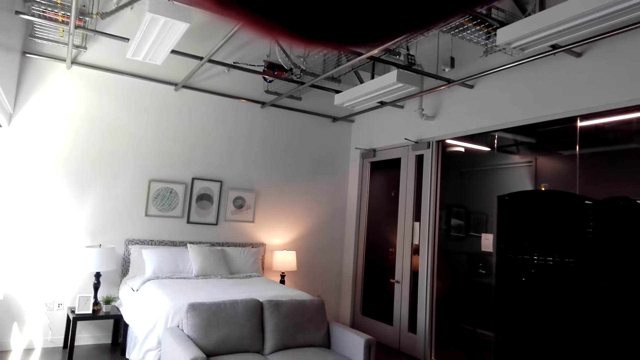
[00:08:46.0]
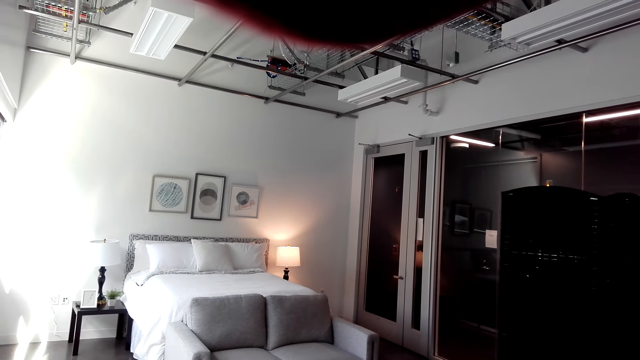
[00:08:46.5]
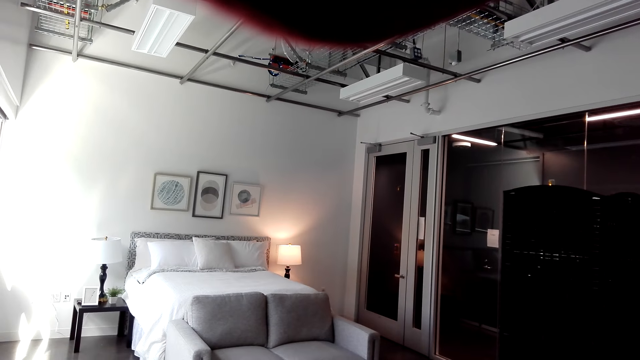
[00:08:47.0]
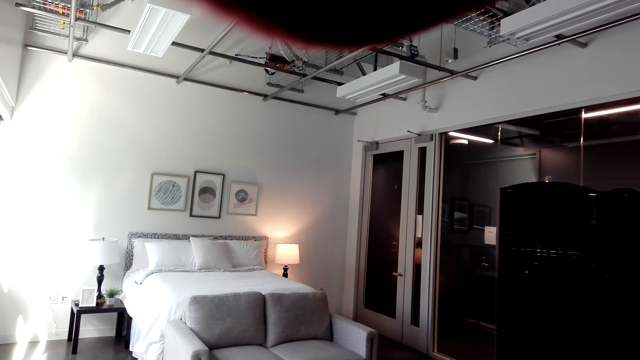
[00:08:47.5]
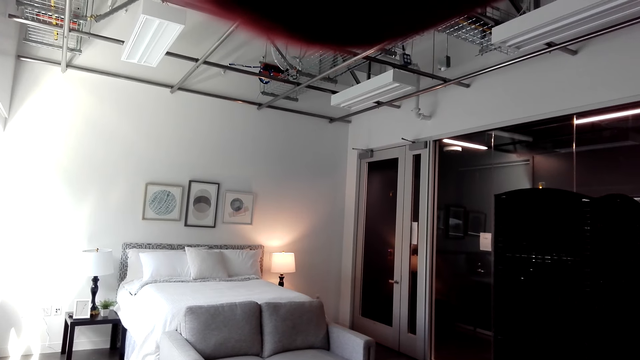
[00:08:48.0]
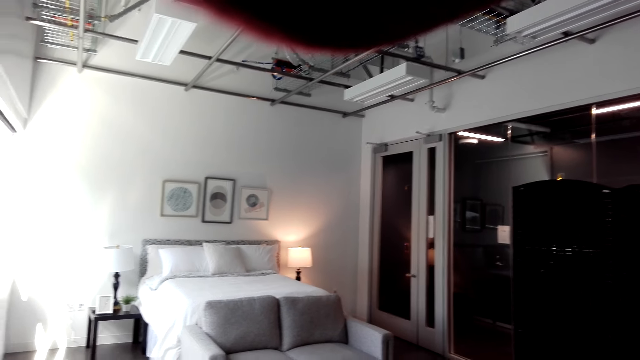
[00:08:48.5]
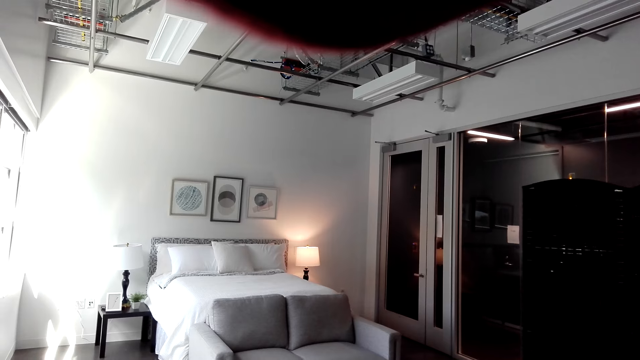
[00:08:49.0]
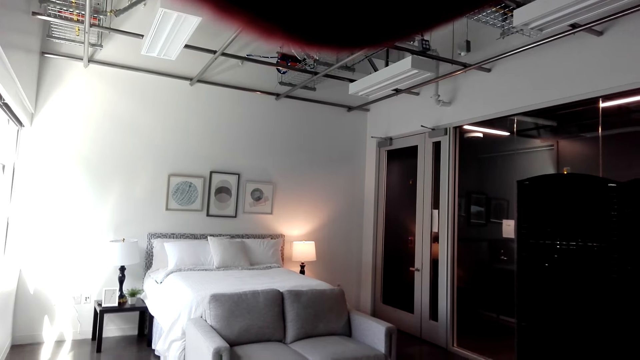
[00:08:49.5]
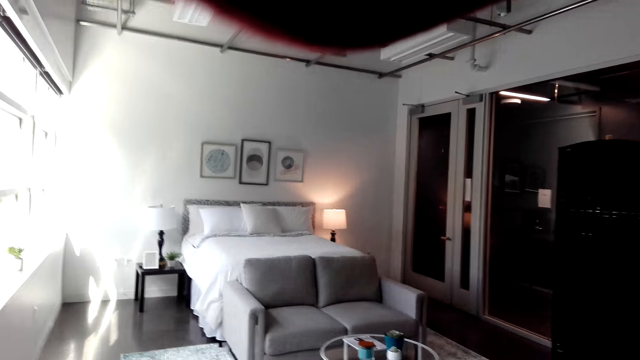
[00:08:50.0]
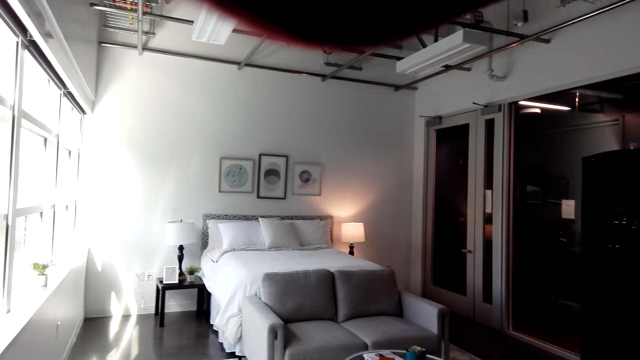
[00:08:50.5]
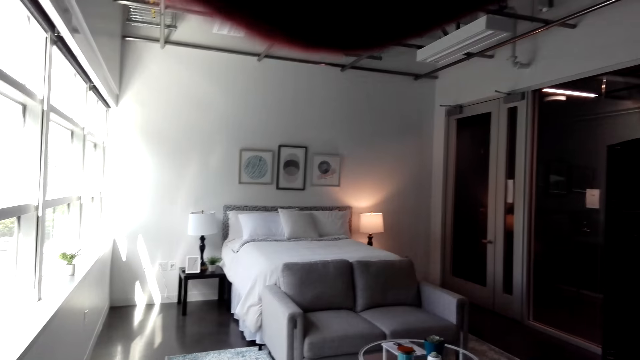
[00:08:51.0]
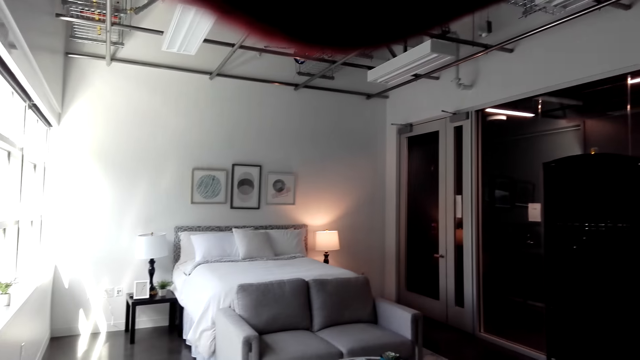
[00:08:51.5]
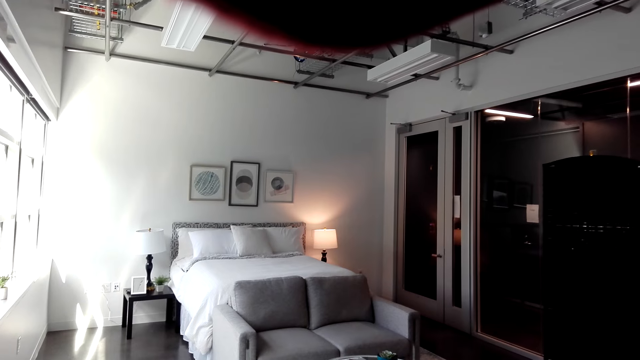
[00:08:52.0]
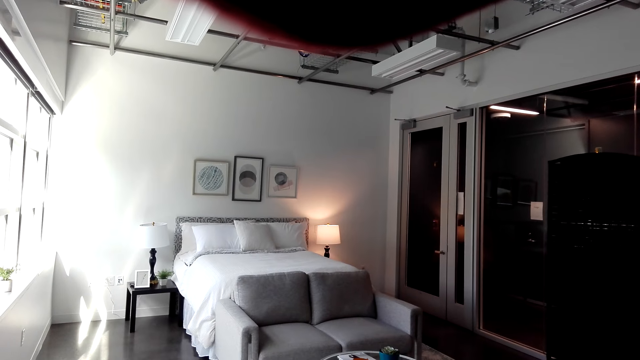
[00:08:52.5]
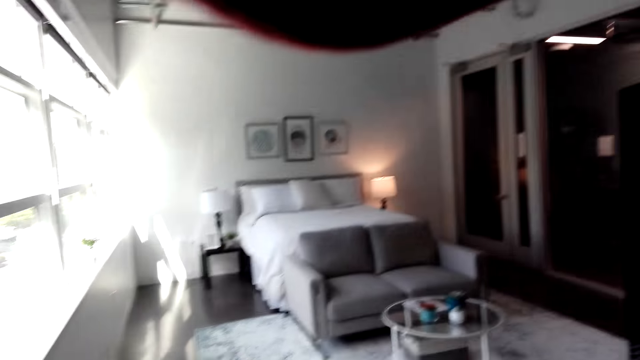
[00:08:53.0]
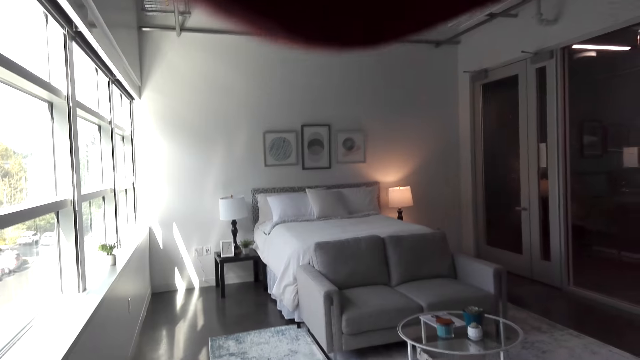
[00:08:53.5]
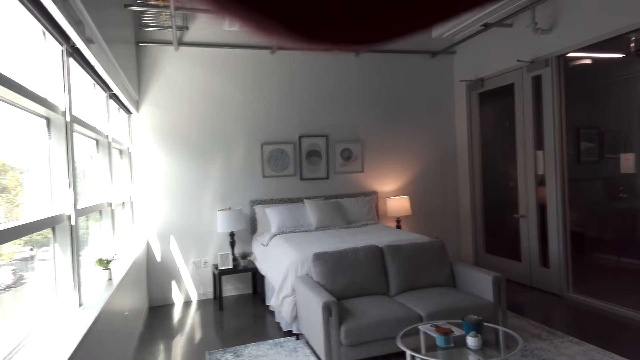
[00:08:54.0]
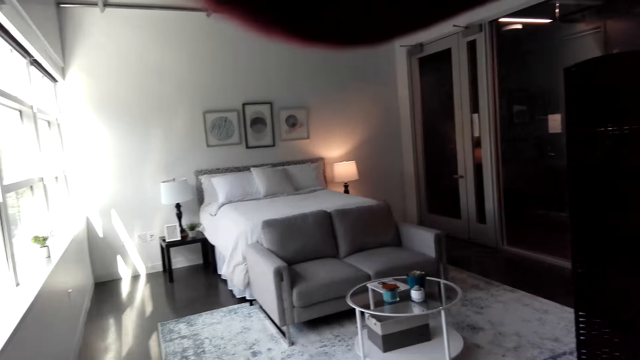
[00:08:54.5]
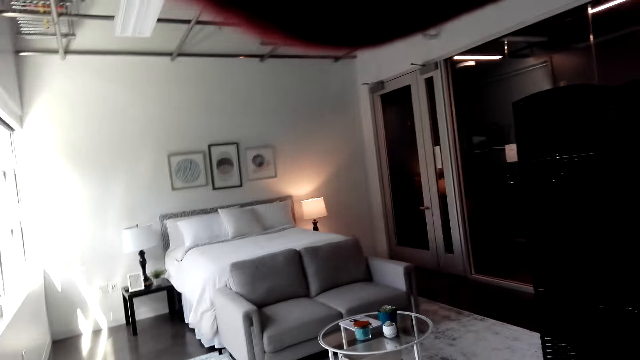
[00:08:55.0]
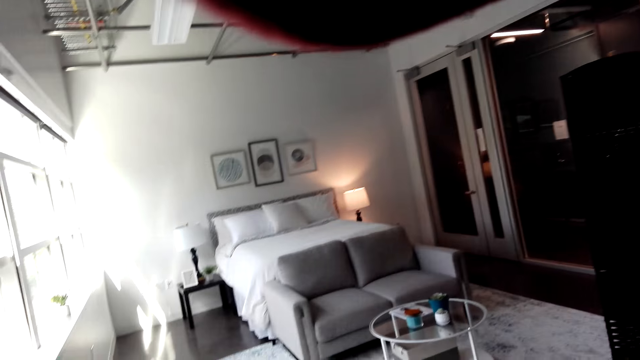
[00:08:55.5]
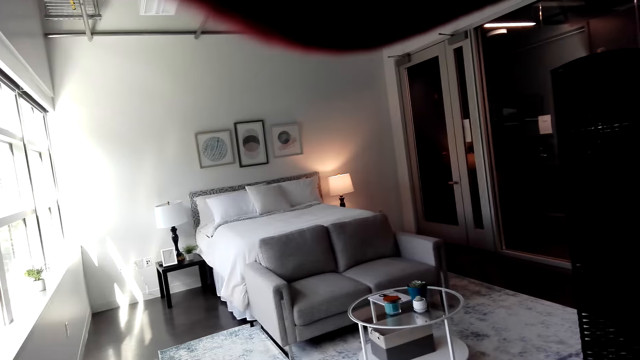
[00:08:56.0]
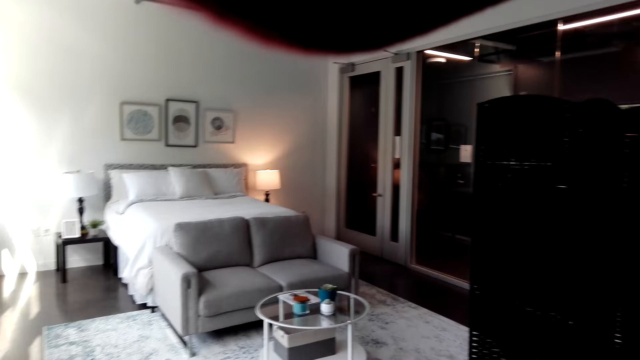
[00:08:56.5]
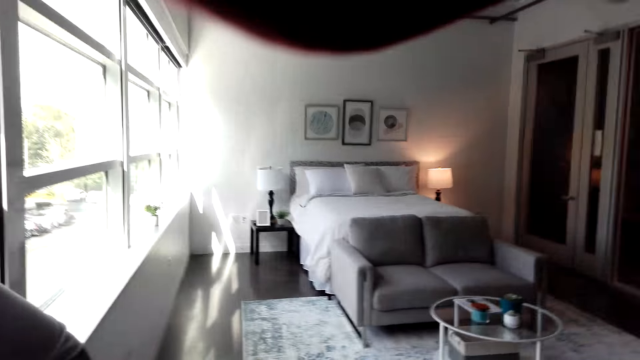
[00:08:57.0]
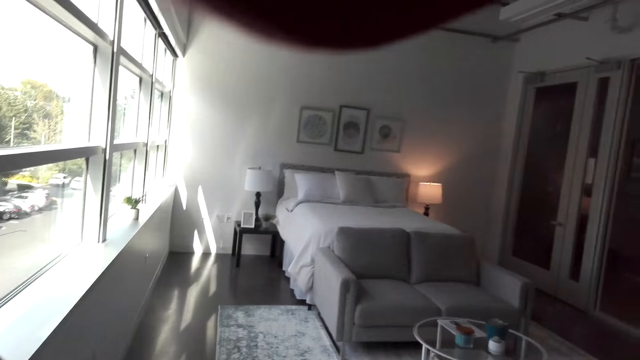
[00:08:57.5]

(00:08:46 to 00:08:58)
The camera wearer watches the background.

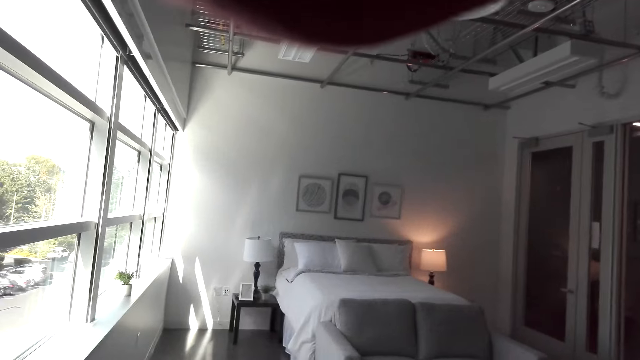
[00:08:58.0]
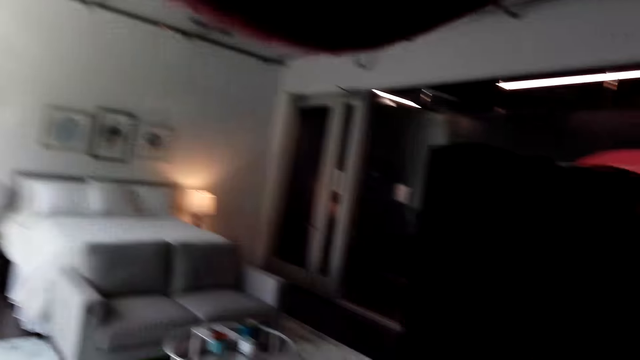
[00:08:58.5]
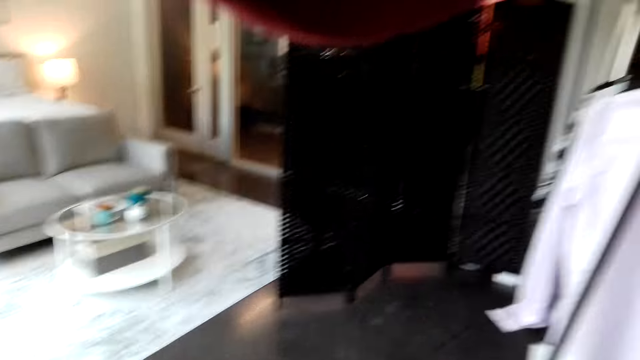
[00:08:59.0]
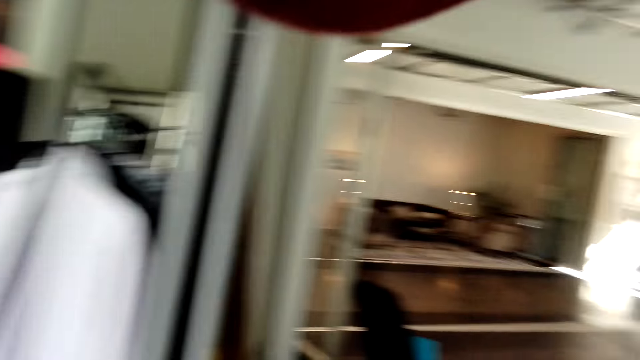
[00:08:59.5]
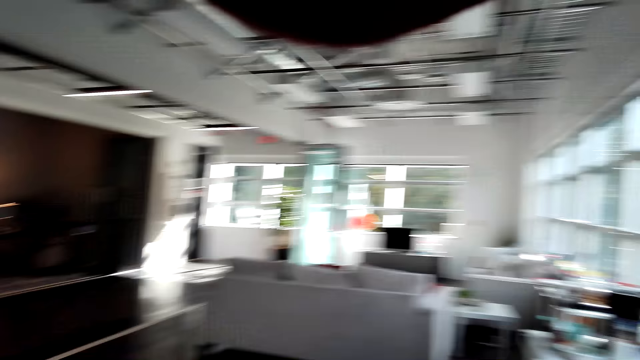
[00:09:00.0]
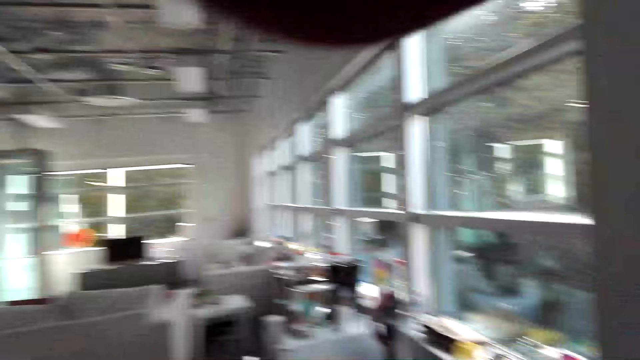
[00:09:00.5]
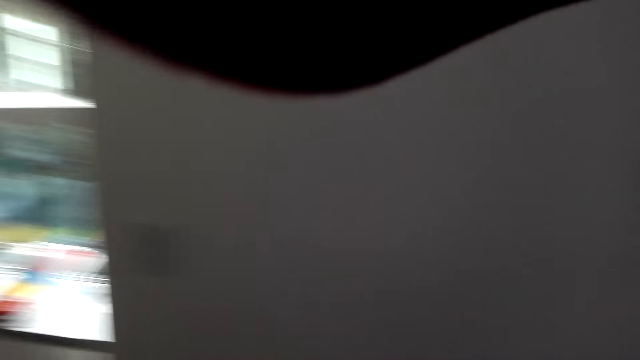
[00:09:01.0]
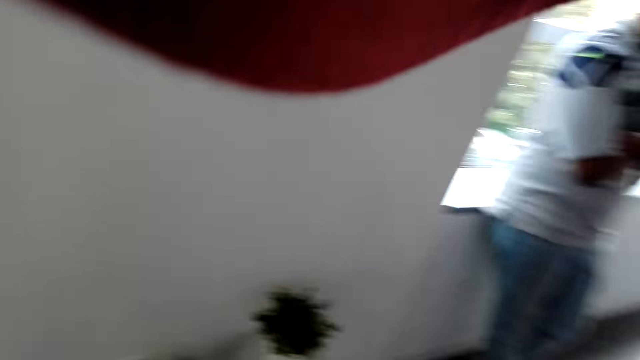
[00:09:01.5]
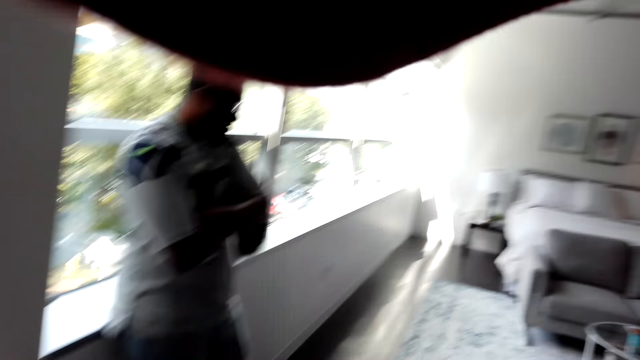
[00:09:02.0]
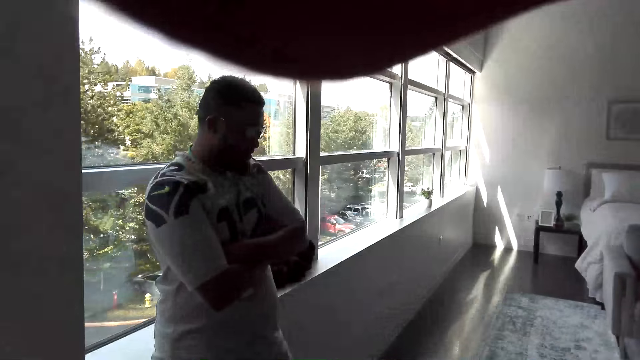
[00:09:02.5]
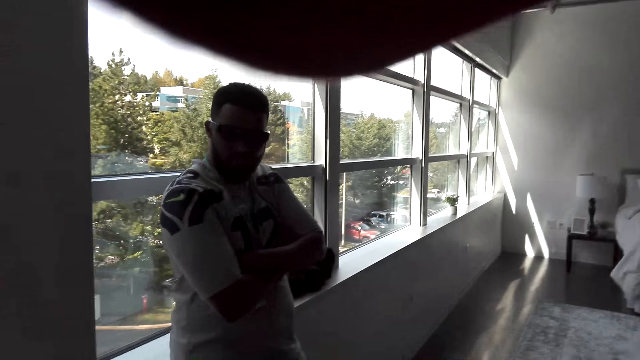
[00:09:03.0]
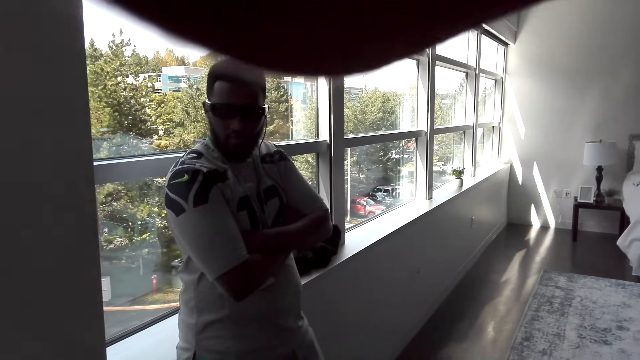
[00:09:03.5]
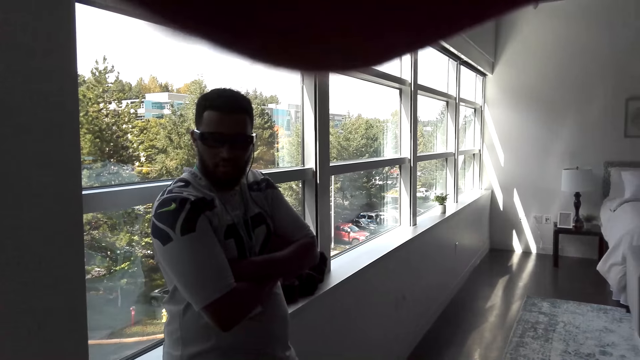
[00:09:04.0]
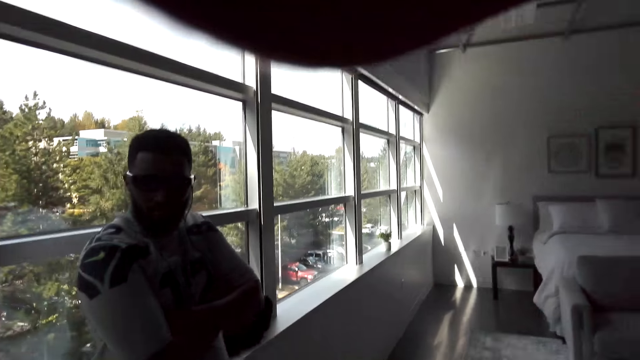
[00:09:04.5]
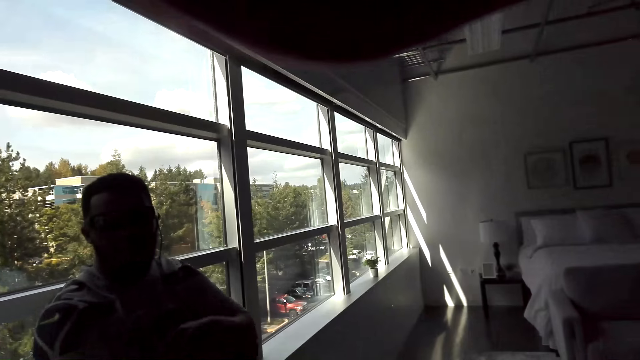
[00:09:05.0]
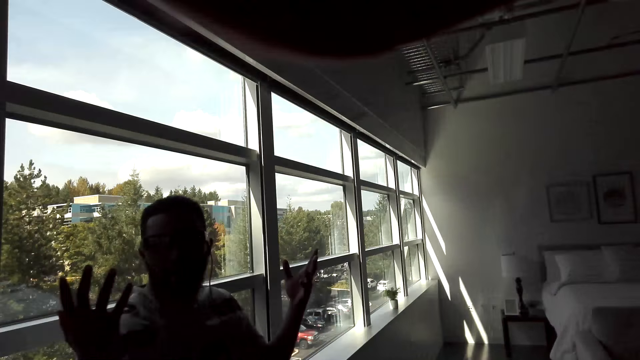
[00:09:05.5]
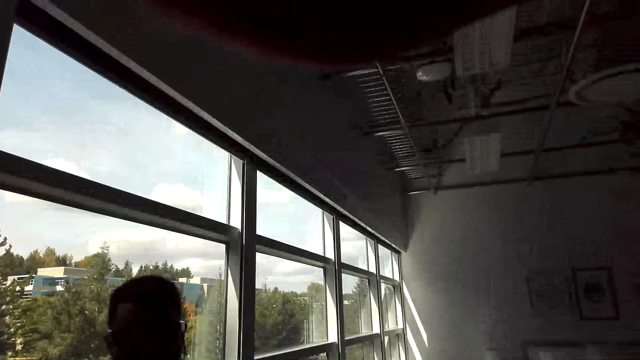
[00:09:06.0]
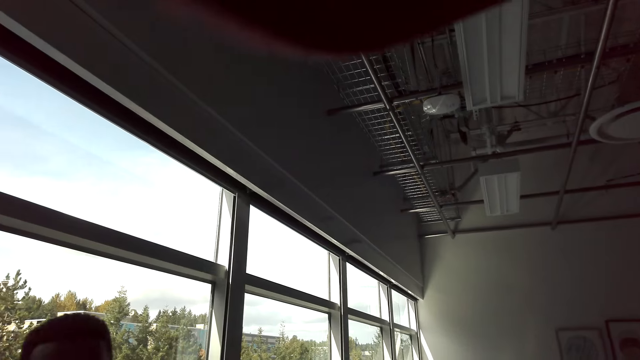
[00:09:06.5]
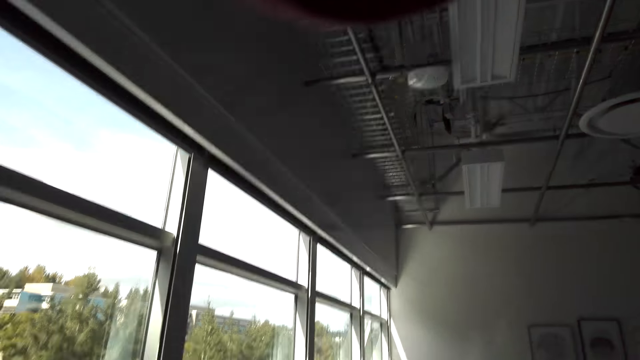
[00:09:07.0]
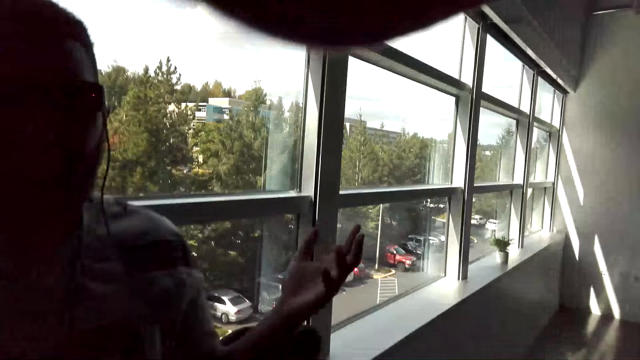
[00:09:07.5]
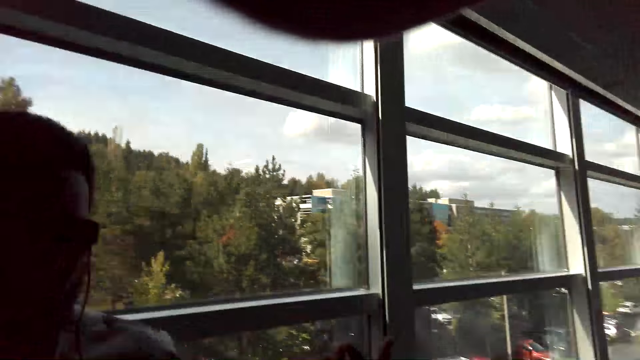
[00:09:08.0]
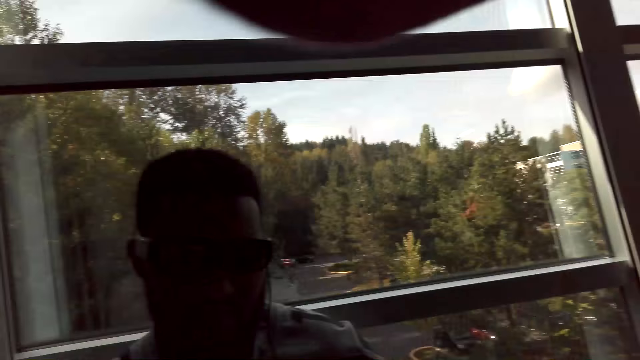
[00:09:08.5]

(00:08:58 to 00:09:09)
The camera wearer speaks to a man. They walk around the room.
